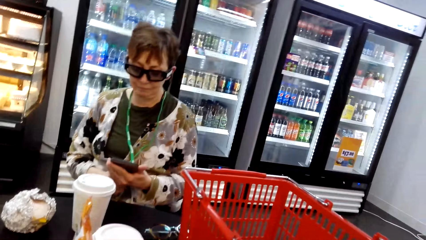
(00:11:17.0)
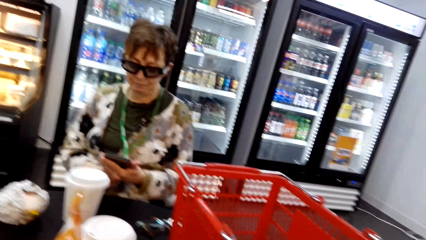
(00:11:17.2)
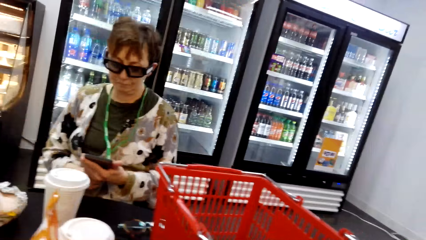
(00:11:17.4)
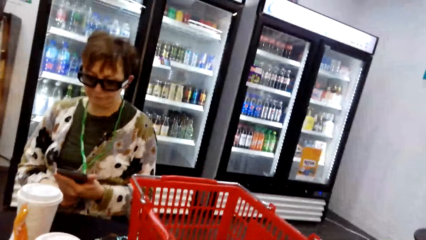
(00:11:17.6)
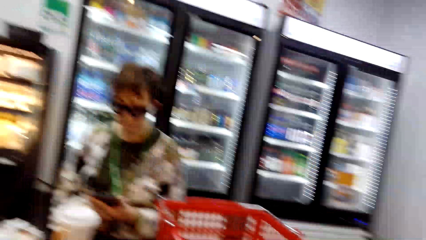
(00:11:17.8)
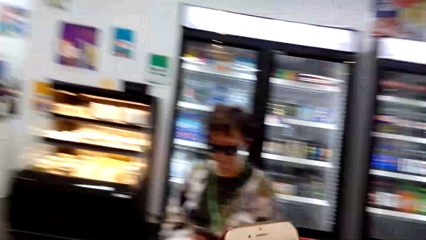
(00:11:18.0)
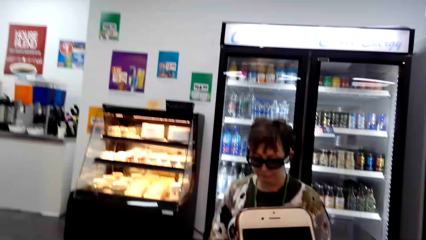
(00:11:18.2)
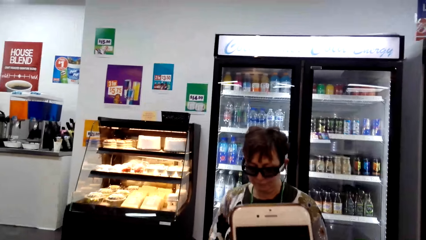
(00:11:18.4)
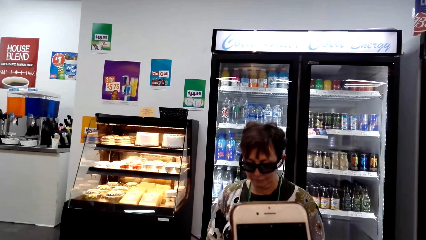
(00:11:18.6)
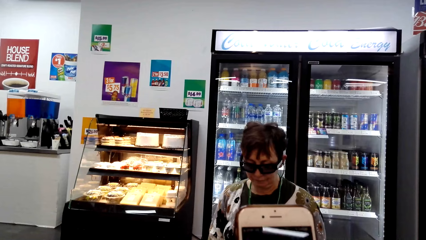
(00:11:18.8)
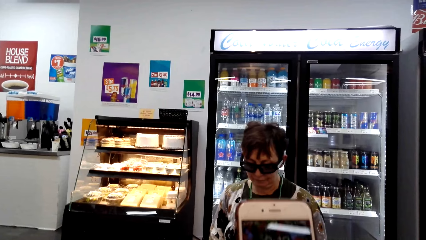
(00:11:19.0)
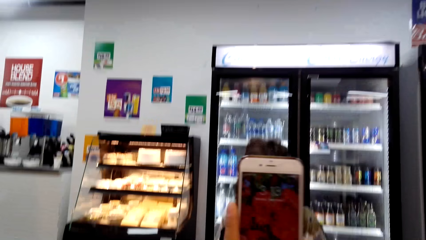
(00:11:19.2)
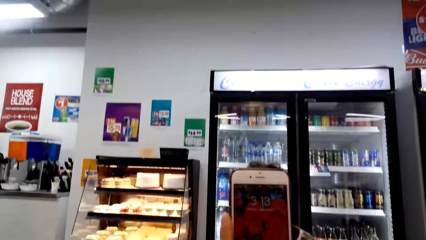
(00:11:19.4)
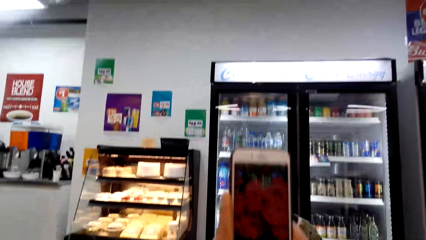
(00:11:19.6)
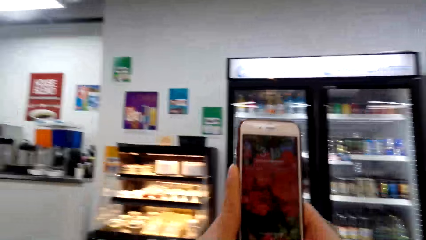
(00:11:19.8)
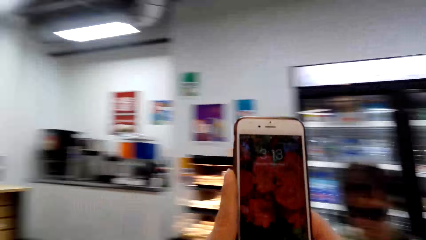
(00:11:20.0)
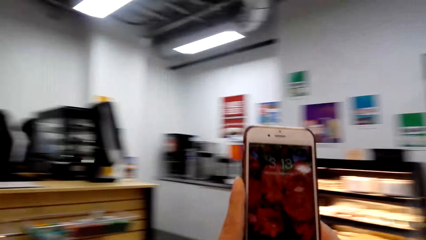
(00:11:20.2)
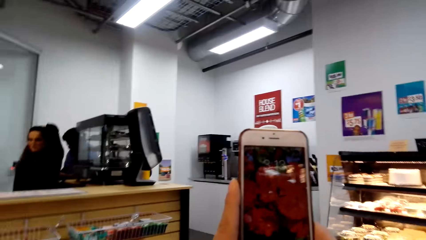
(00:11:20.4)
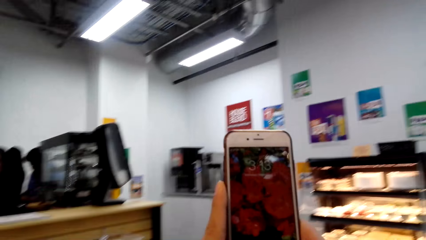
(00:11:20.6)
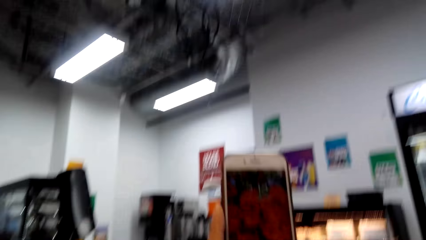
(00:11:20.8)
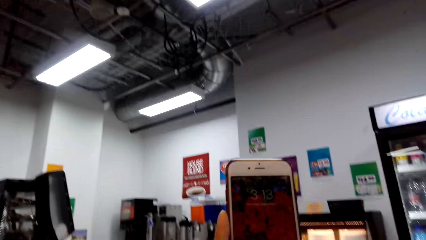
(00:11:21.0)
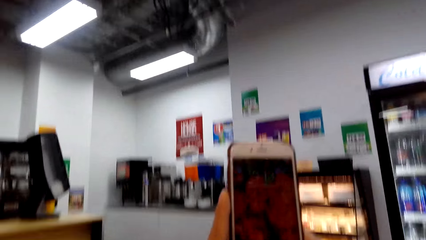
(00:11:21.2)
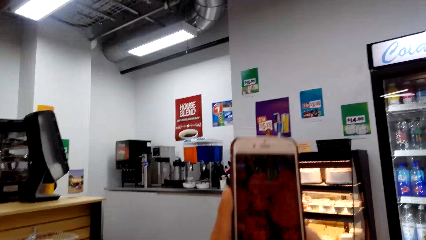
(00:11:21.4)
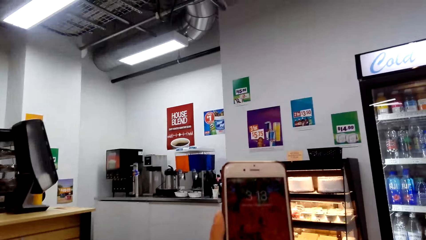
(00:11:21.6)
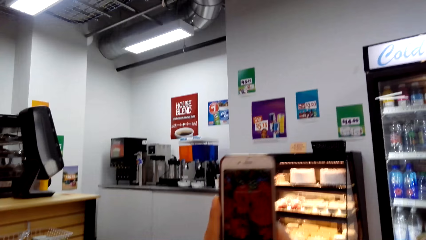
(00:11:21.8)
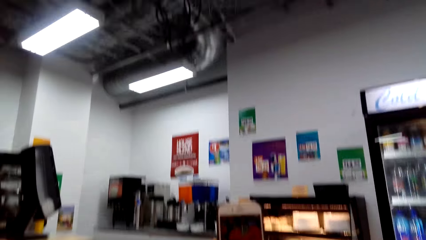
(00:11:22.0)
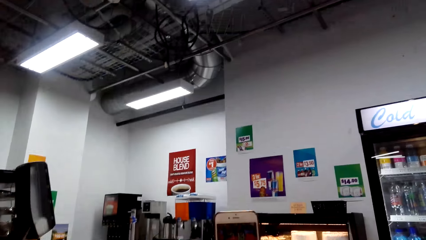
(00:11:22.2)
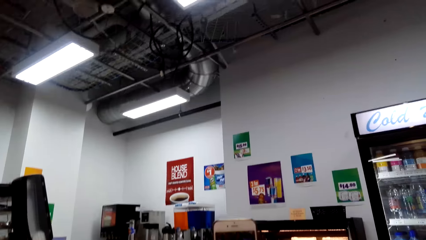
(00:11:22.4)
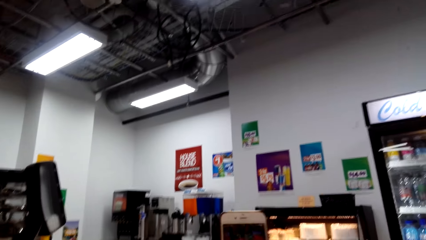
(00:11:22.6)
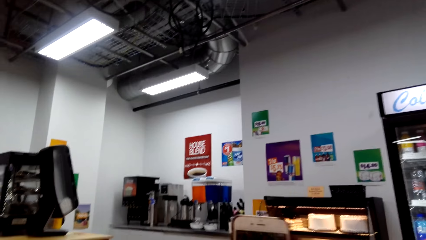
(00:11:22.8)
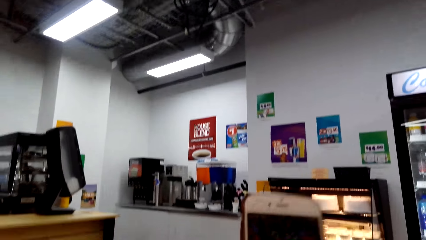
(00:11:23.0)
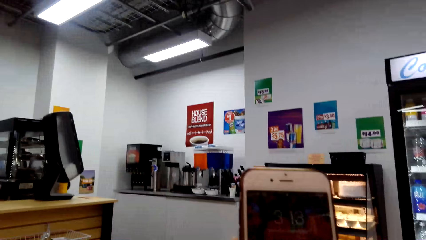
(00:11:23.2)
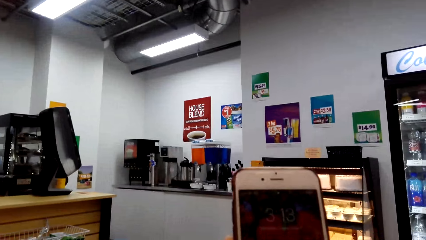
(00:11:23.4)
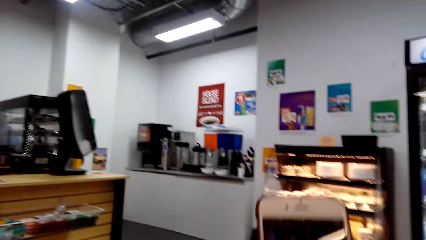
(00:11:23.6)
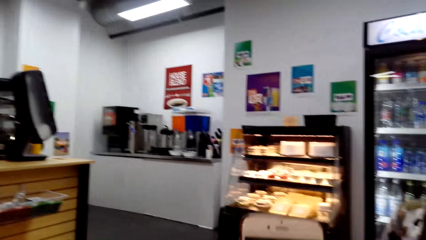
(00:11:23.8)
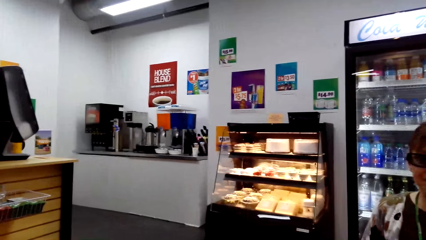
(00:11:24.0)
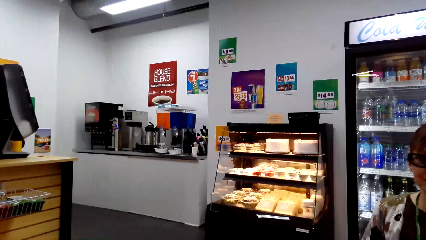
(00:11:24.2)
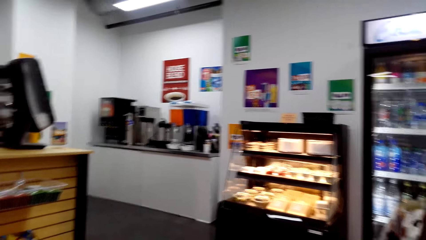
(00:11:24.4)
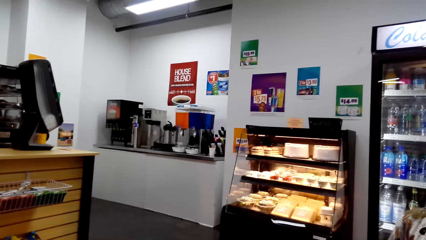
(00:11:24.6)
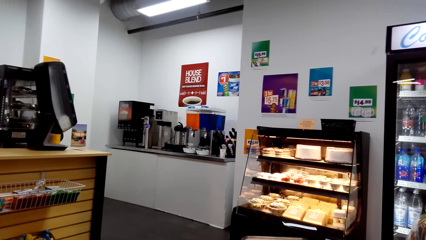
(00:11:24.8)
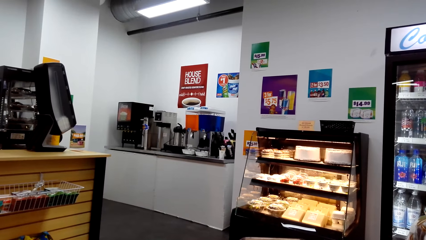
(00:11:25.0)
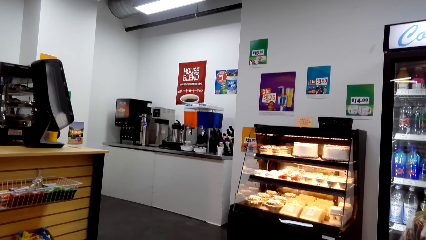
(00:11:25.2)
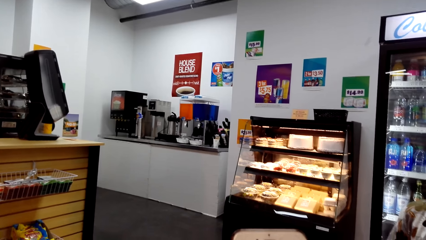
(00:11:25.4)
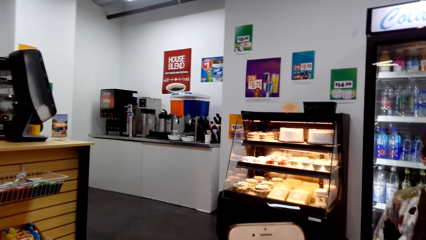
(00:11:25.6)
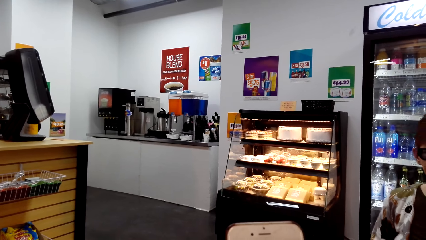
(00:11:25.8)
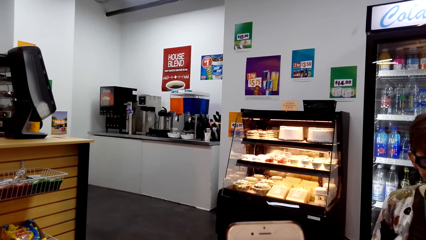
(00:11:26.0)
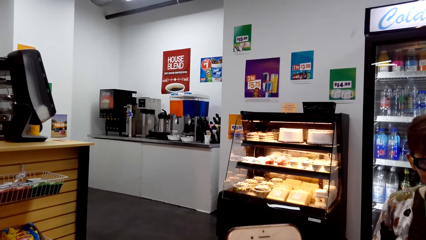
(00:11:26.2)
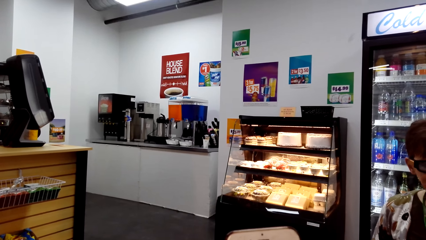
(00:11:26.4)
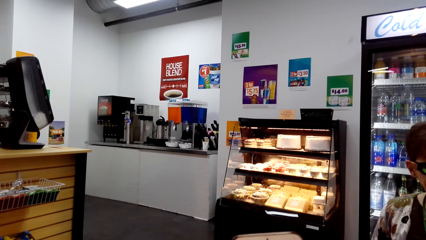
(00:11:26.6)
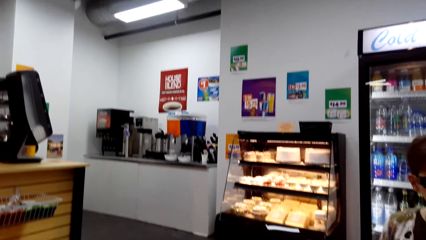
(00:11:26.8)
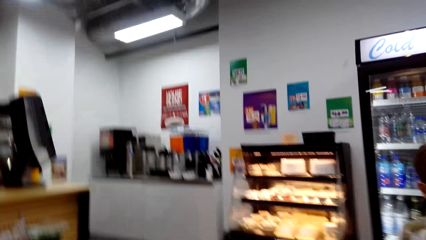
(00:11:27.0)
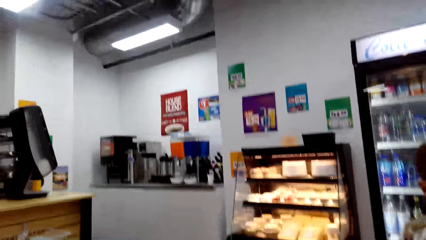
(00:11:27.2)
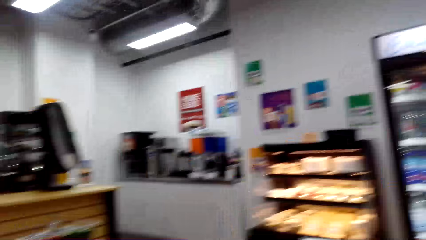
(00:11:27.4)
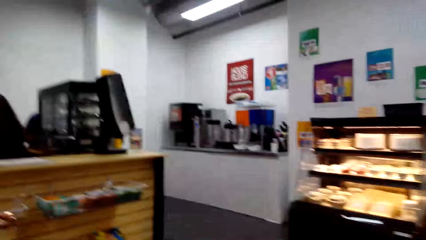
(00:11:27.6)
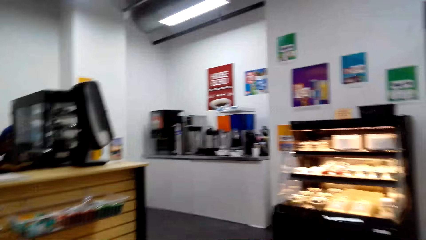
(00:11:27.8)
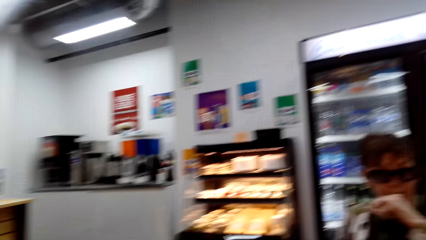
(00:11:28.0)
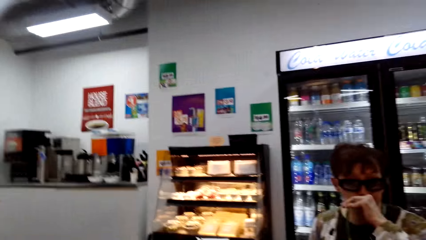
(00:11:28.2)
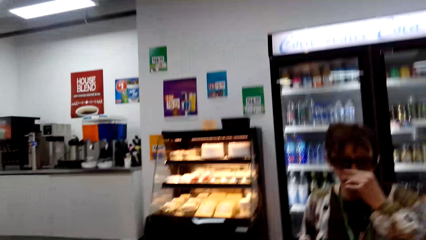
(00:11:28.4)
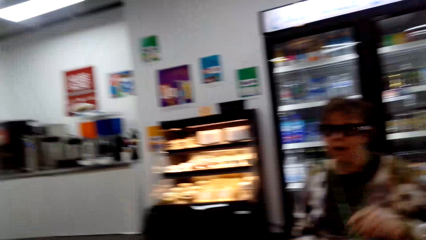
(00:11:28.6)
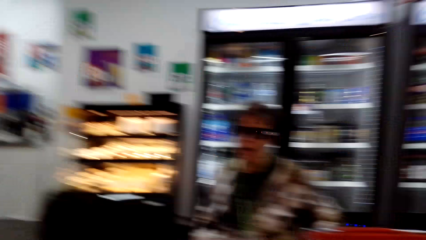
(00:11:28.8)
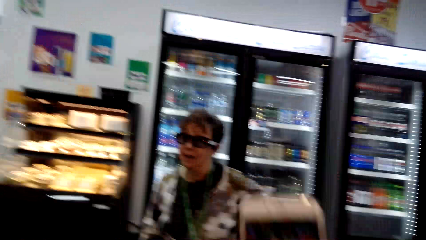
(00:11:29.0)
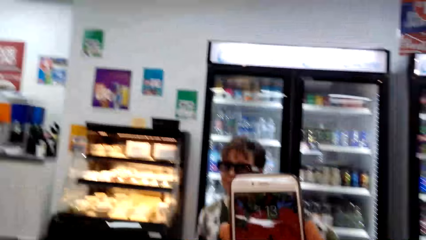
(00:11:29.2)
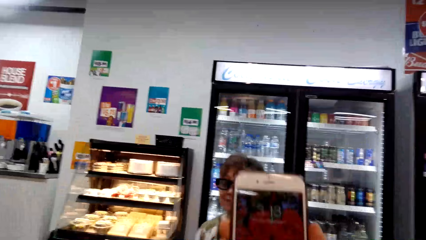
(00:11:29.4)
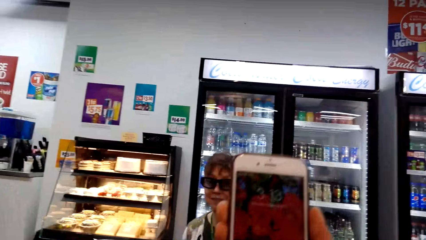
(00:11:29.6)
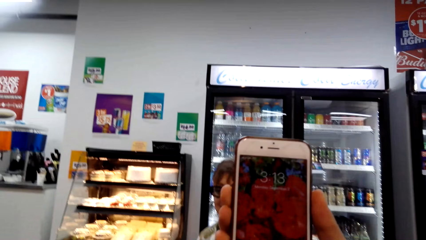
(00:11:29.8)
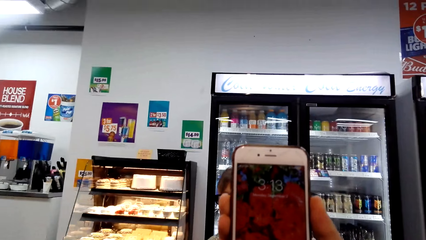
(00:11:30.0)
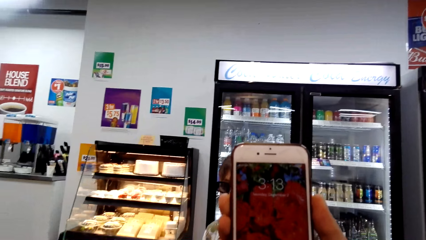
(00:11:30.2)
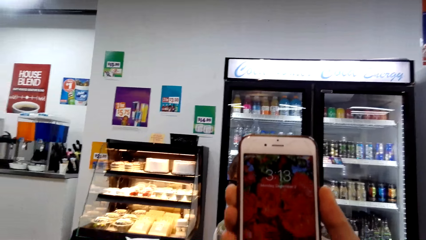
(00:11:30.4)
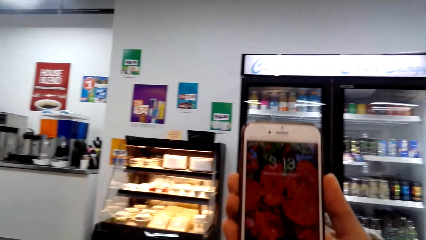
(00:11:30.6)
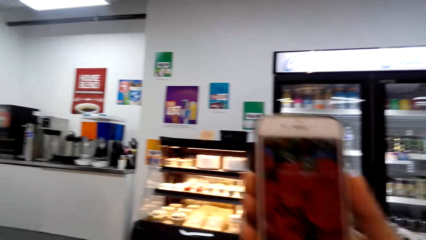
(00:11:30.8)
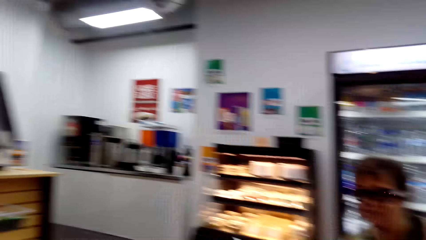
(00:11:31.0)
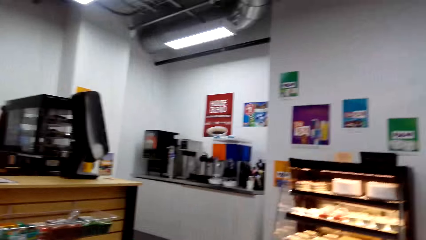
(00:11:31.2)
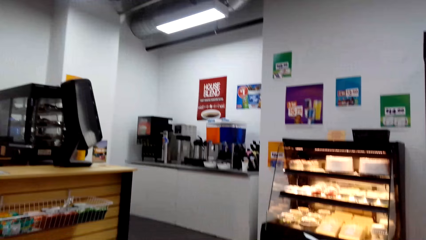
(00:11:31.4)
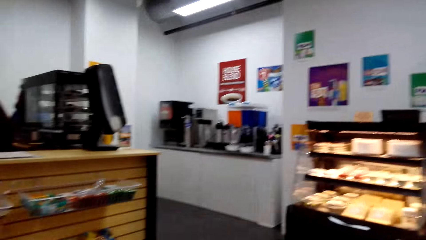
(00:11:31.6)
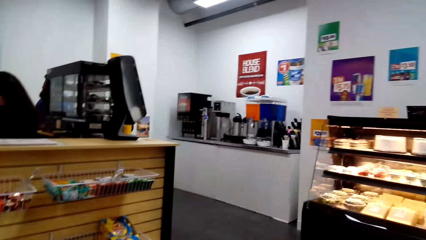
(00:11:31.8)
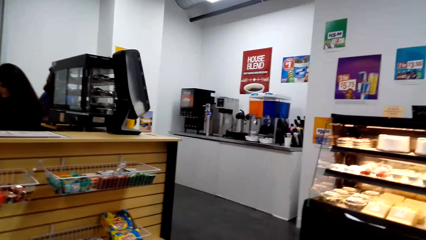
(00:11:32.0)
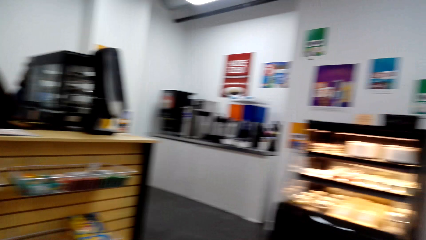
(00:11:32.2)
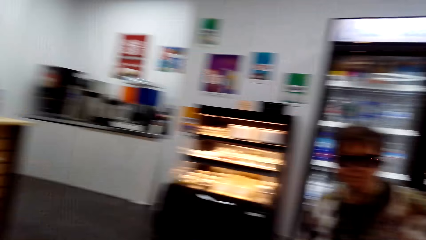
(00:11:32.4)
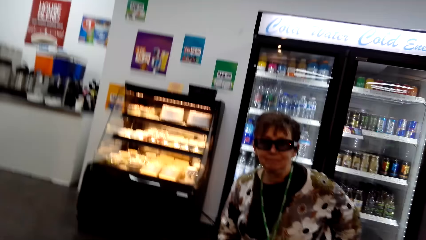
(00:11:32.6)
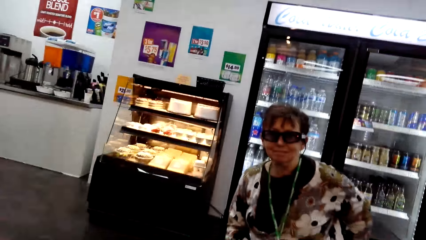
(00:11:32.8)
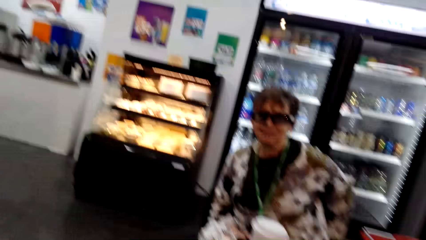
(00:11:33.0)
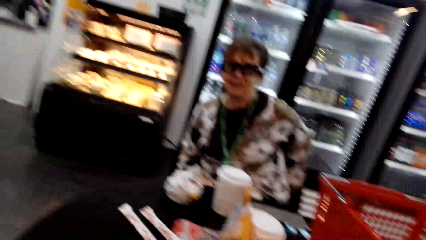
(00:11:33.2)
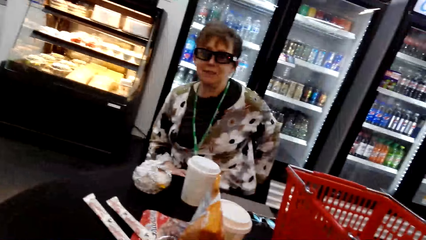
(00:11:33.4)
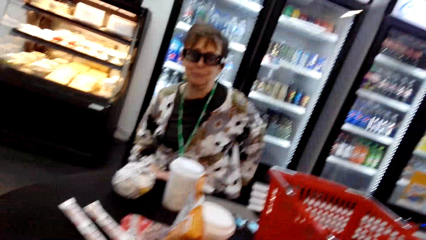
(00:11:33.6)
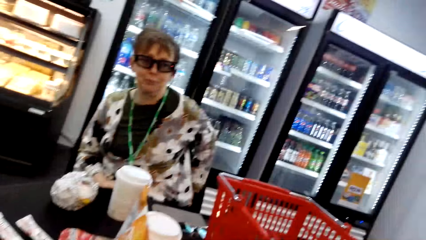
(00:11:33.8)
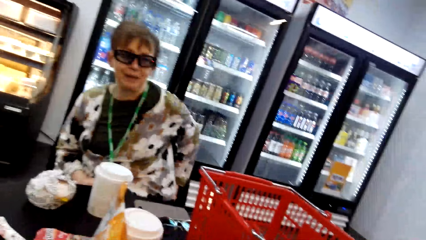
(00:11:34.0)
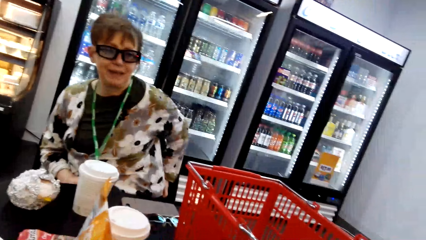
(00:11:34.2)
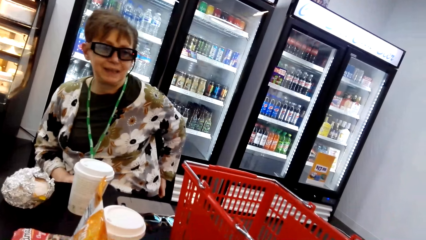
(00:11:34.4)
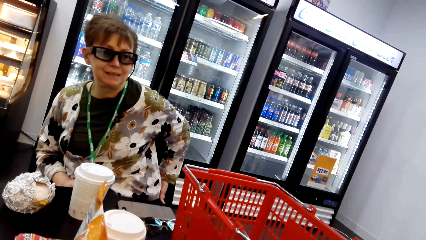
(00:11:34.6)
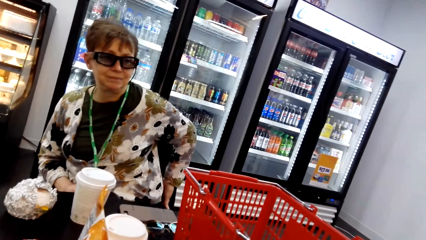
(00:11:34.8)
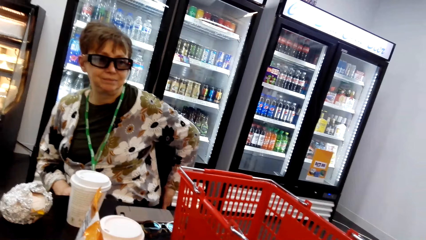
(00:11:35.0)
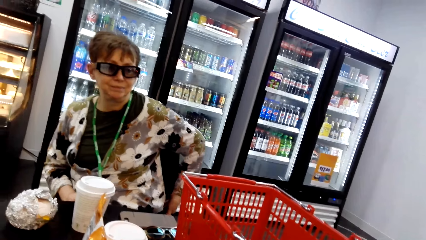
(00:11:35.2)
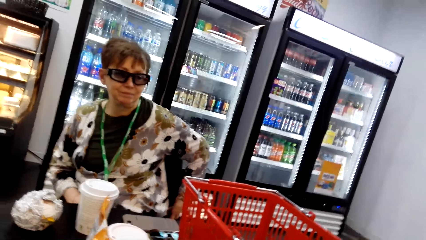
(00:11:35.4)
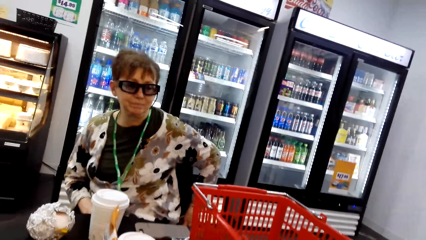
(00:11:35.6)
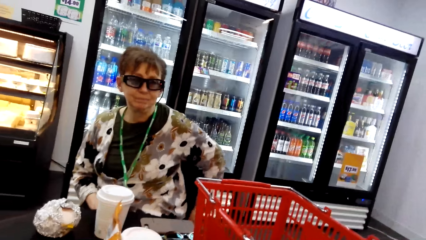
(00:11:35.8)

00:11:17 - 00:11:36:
A woman uses the phone. The woman scrolls the phone. The camera wearer scrolls the phone. They lift the phone, look around, talk, lift the phone, look around, and turn around the supermarket. The woman smiles.
